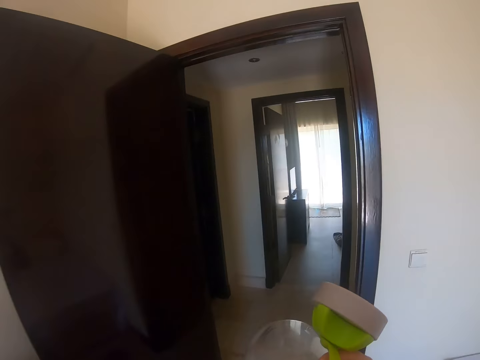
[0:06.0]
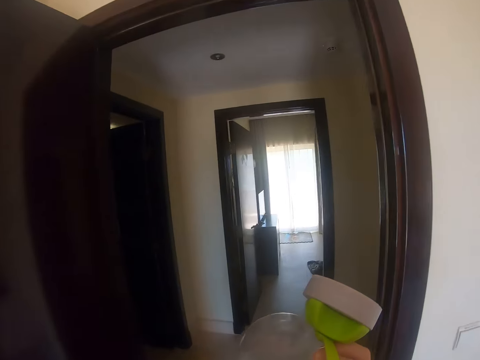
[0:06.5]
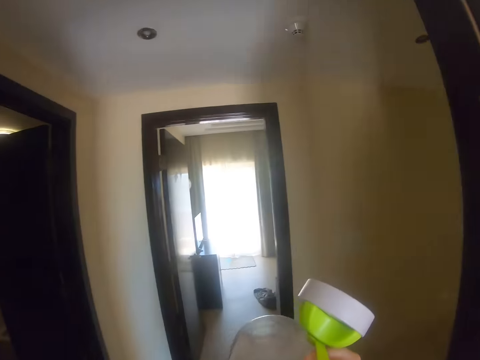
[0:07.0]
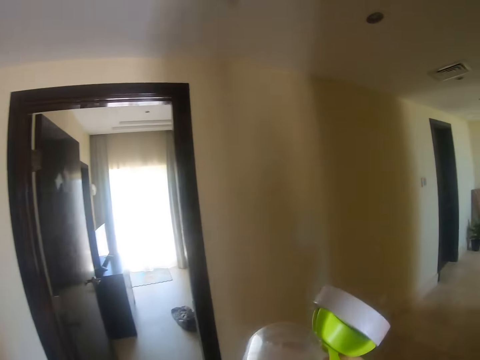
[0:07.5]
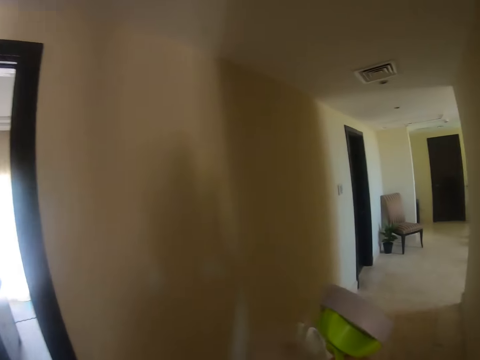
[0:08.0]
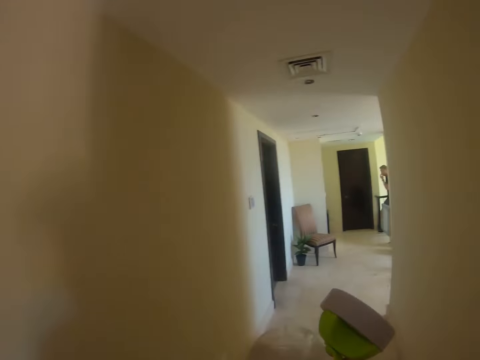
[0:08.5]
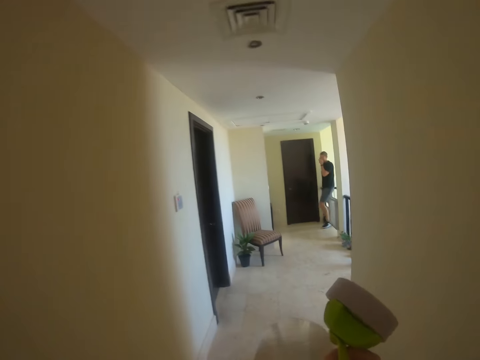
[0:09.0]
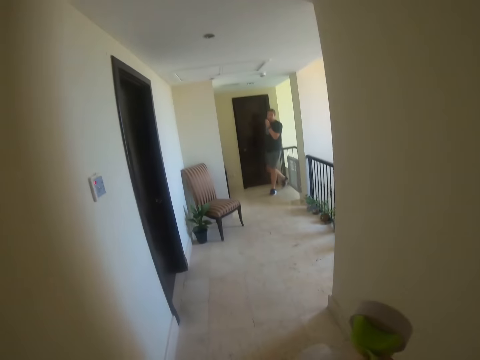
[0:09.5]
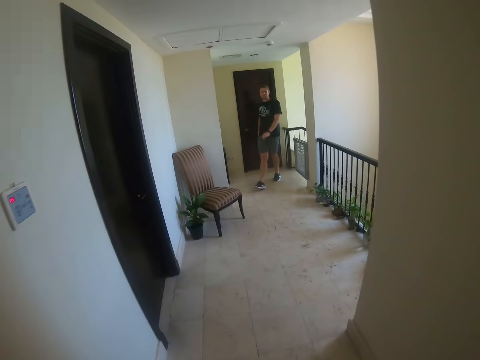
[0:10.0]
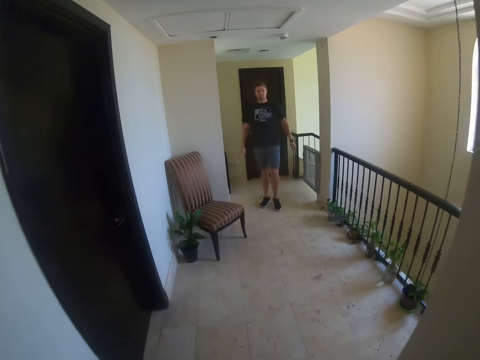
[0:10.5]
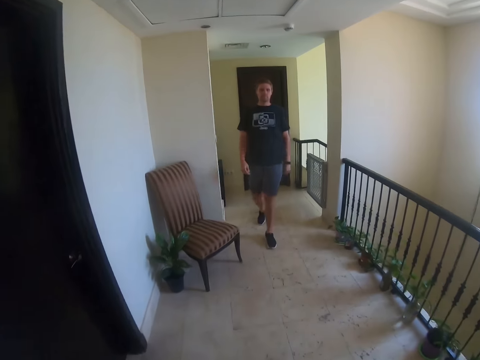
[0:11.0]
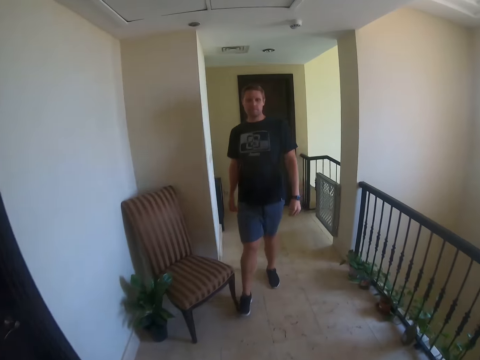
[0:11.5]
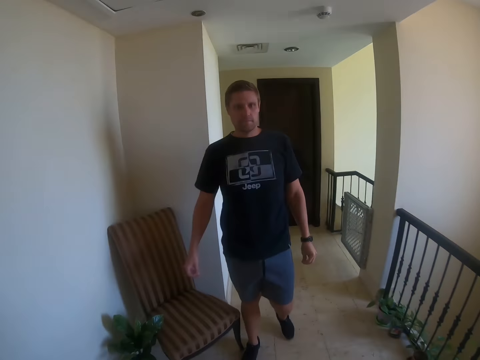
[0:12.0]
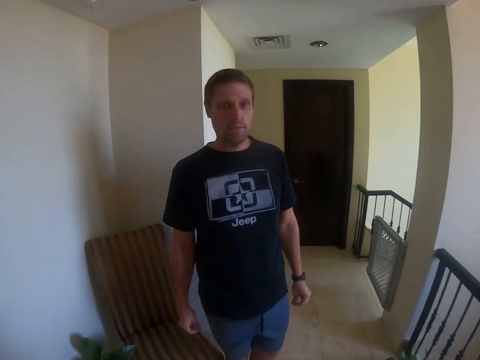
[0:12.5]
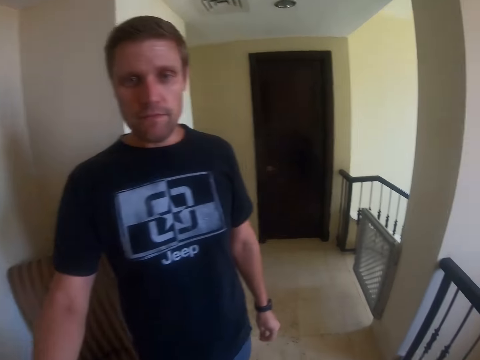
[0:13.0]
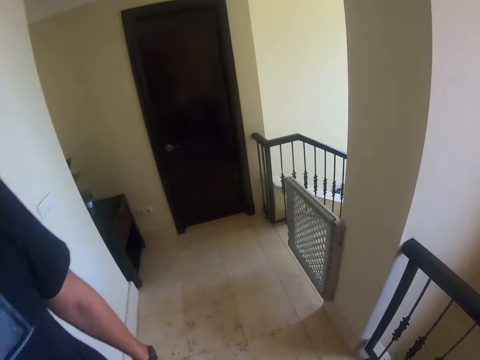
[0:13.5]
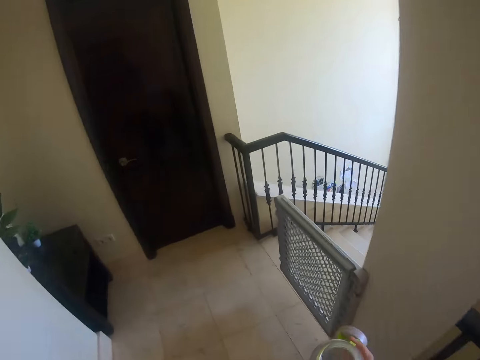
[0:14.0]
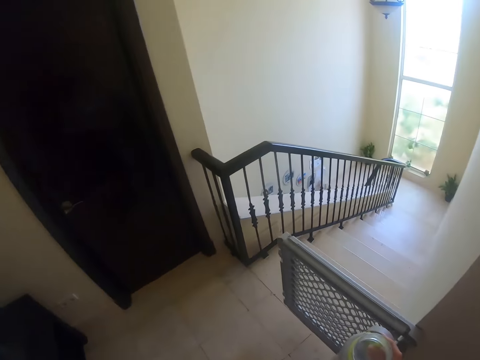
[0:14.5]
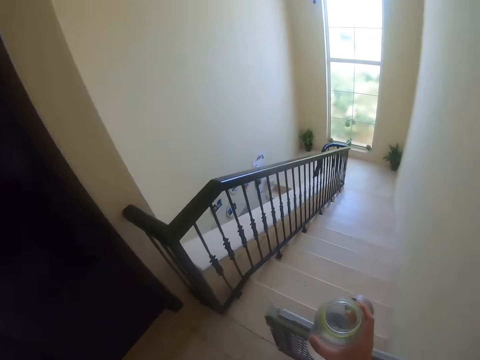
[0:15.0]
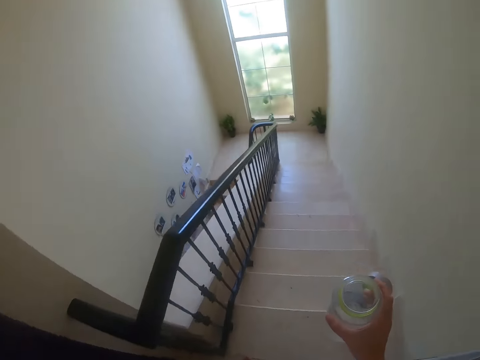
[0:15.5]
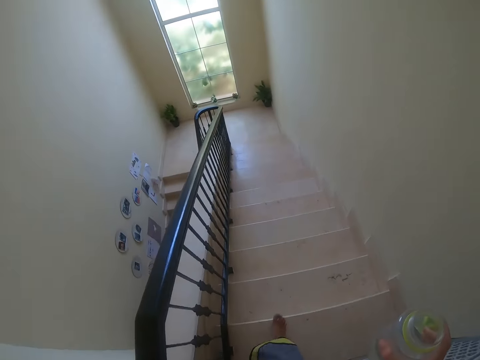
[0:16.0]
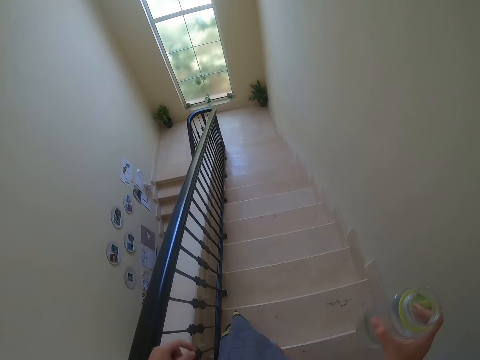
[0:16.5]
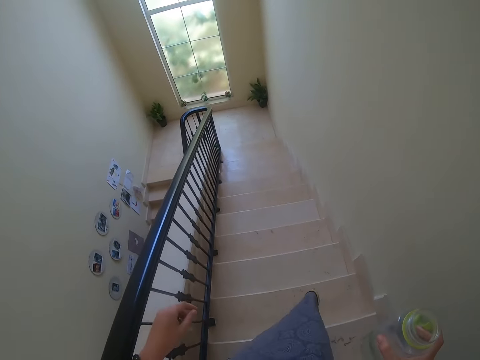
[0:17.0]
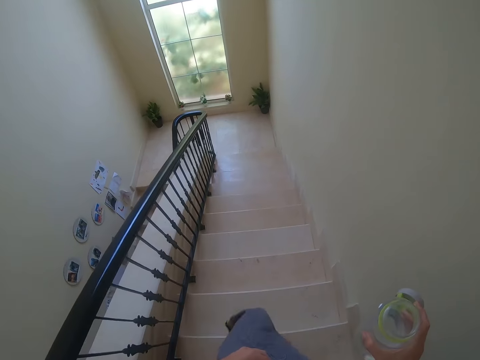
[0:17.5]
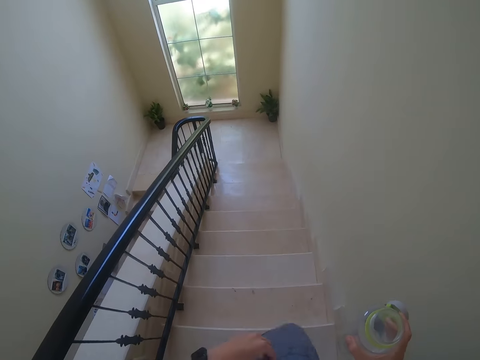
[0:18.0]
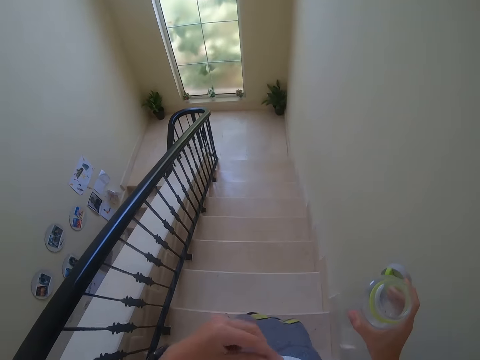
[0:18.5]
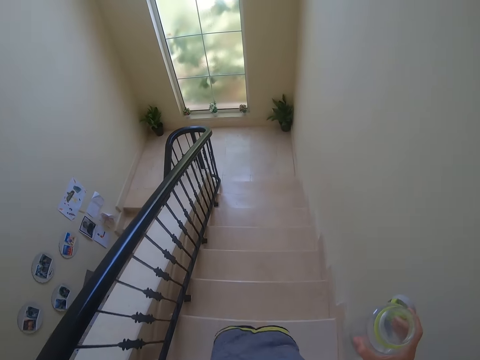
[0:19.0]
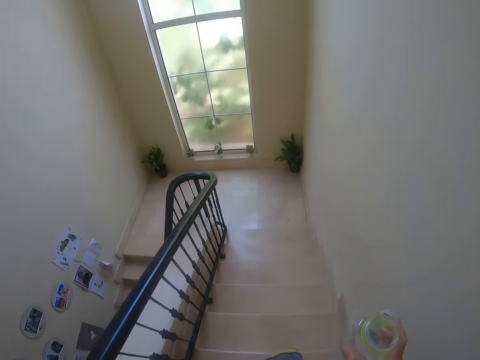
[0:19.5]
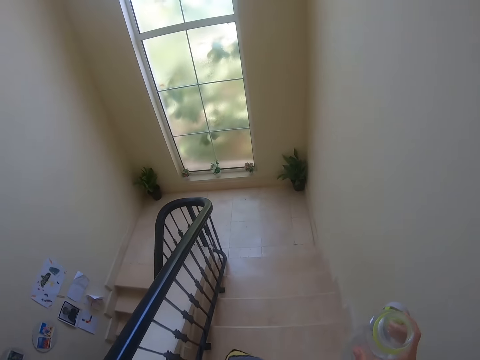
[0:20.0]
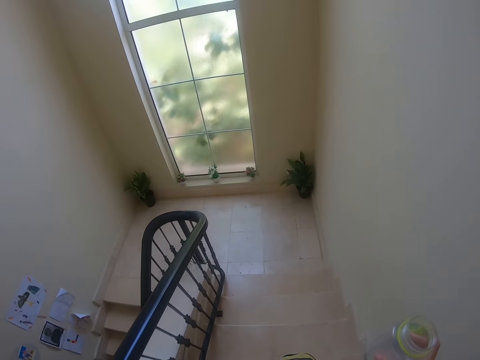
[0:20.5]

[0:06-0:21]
The camera wearer lifts something. They walk around. A man walks. The man converses with the camera wearer. The camera wearer walks around. They walk down the stairs.

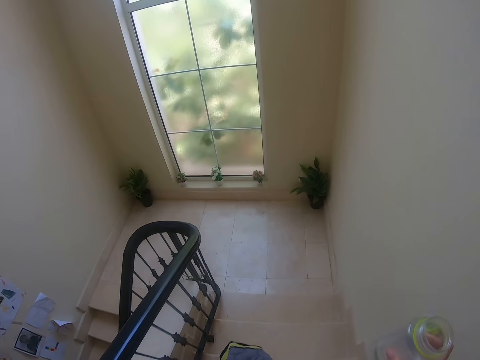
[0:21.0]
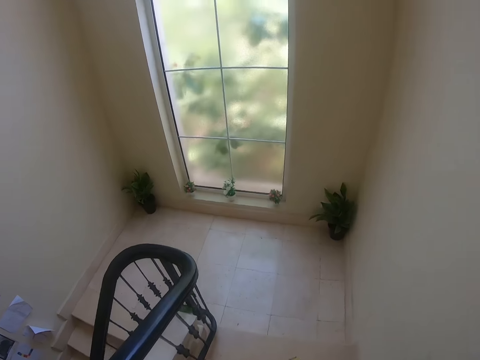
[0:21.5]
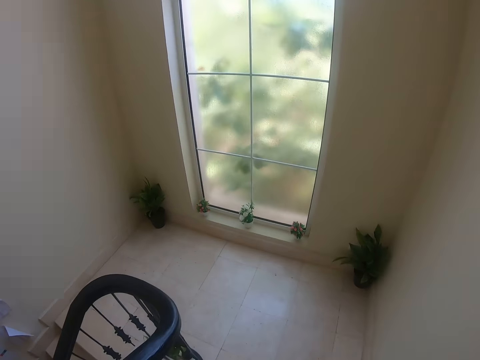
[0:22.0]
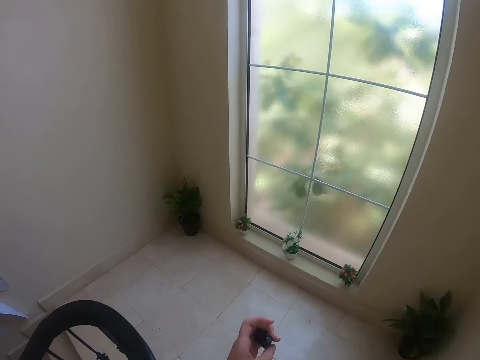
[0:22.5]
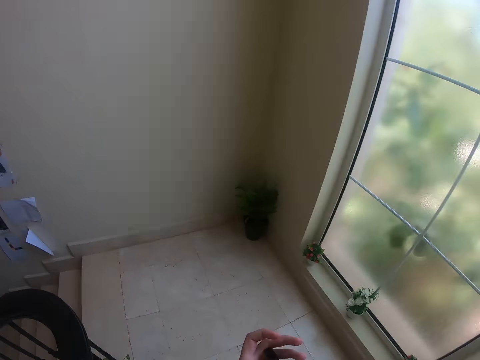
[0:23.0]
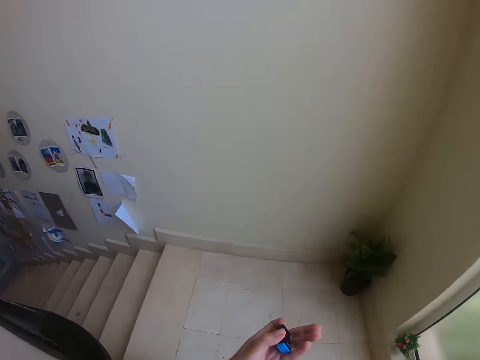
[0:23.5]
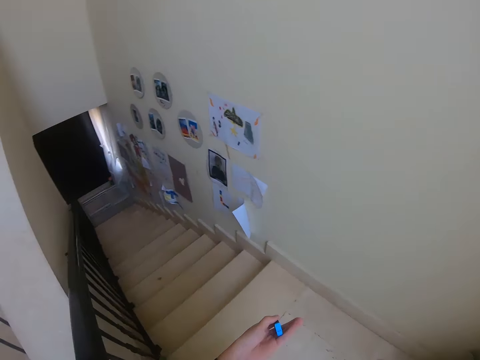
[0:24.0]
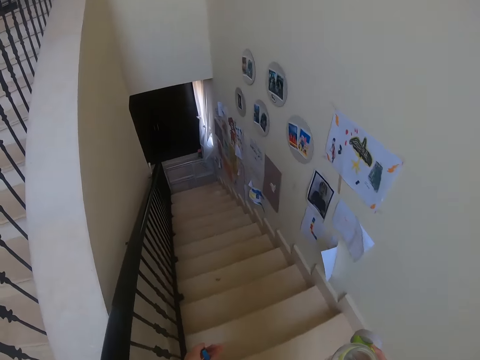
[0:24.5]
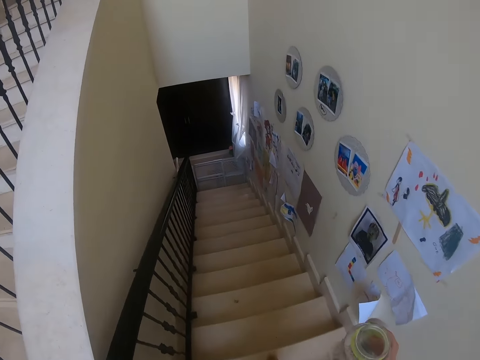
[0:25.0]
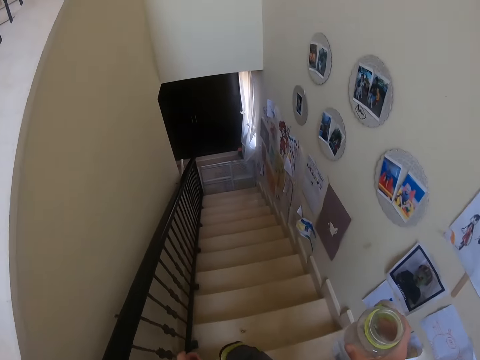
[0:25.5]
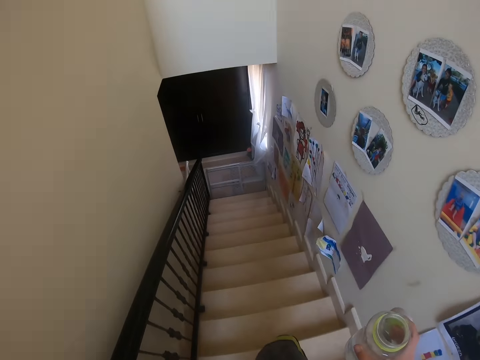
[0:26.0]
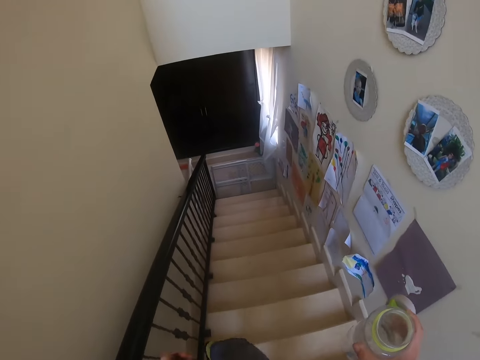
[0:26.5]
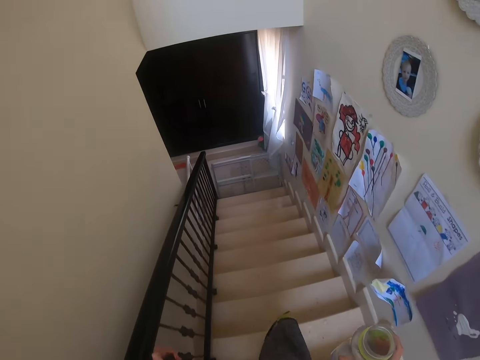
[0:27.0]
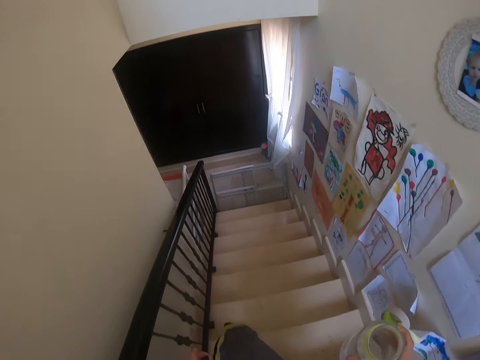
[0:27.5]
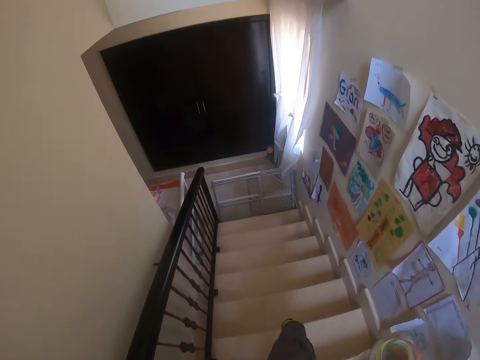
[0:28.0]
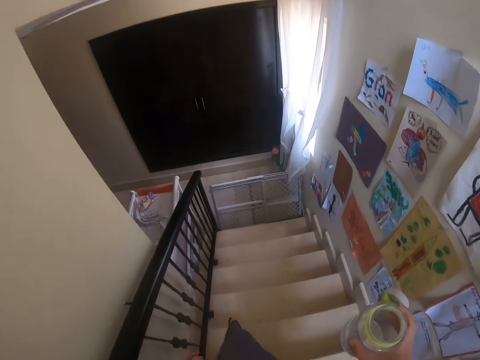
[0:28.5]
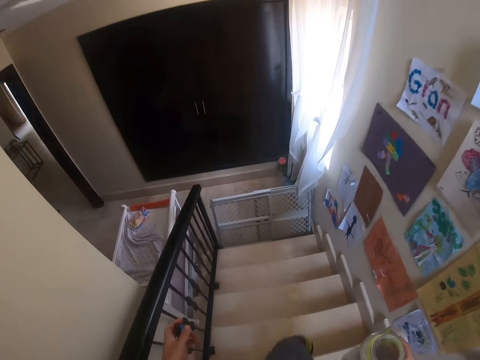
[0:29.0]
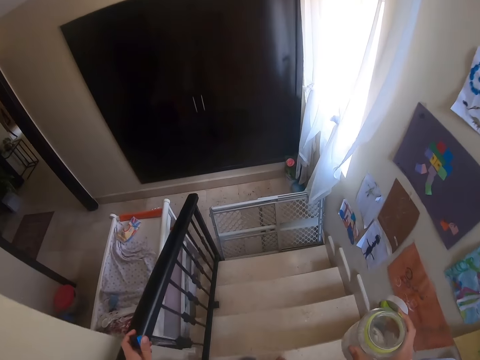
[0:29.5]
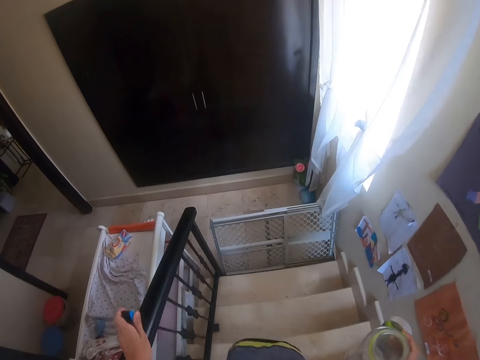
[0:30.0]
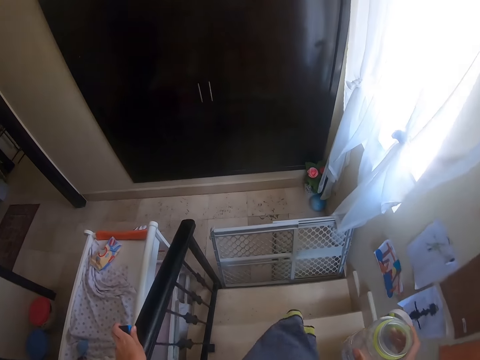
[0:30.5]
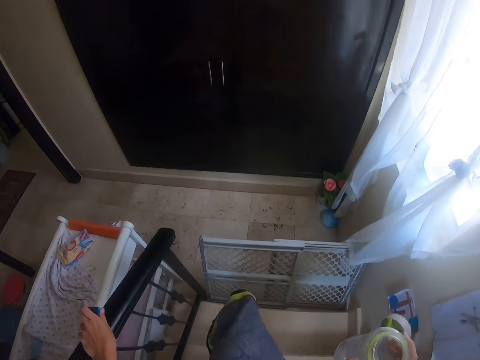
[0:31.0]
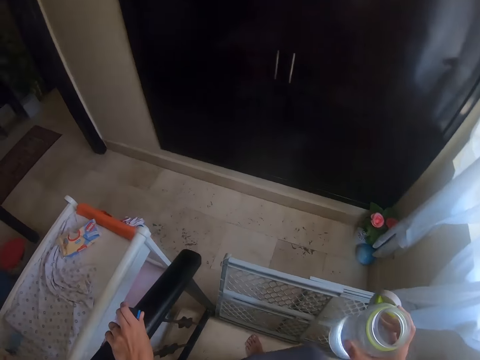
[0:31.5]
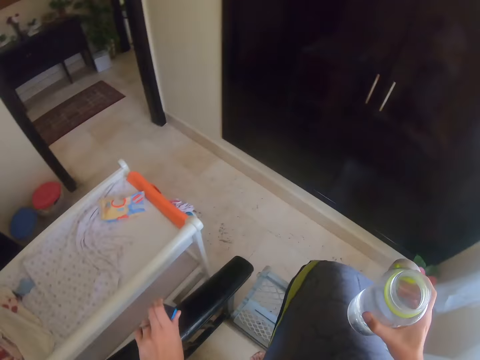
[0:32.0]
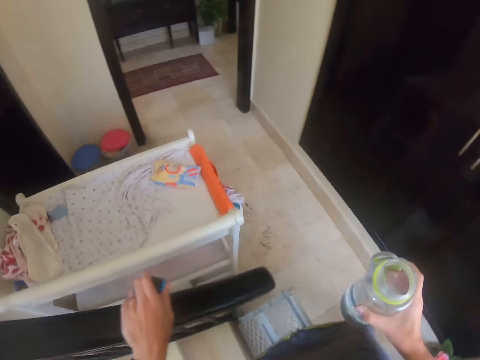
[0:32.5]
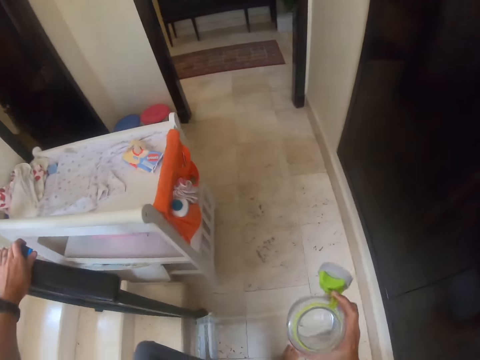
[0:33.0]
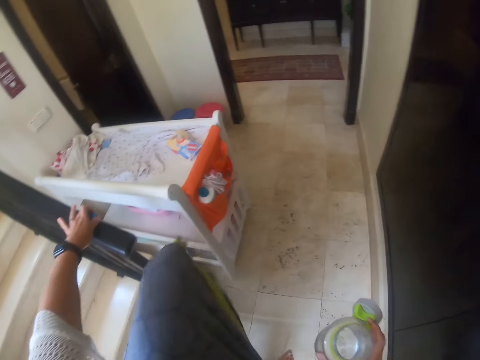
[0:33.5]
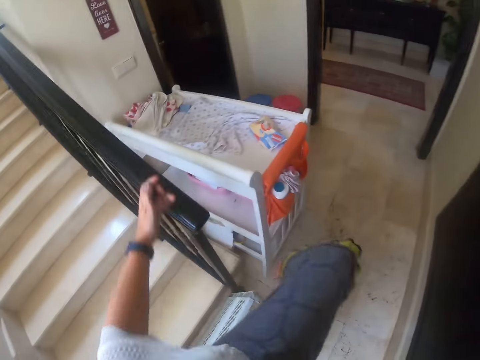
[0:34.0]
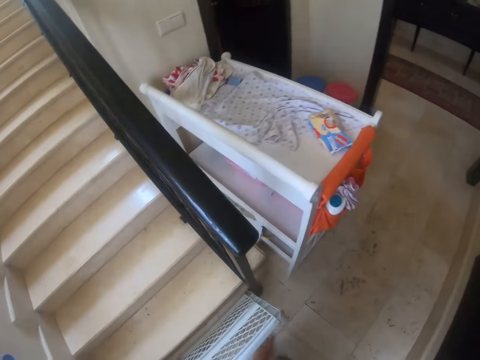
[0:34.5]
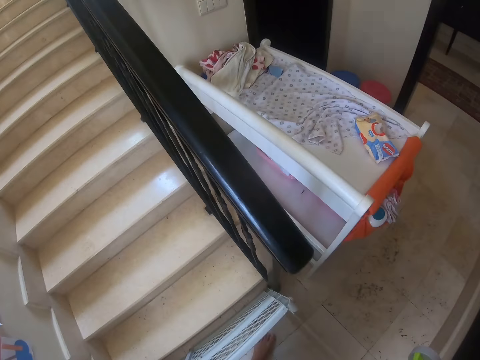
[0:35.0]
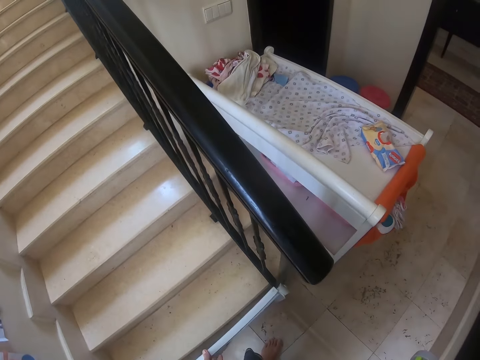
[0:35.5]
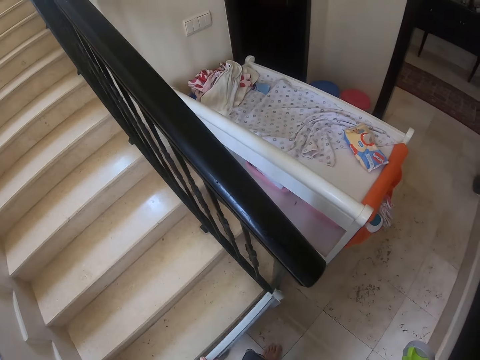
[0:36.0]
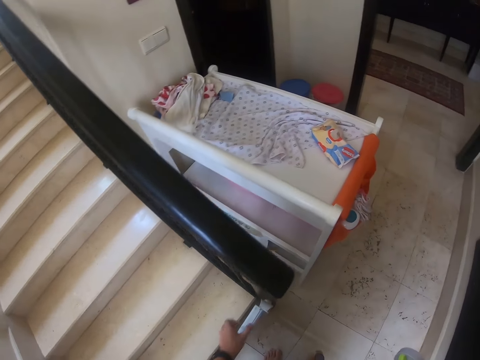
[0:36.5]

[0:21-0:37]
The camera wearer passes over the door. They close the door.
